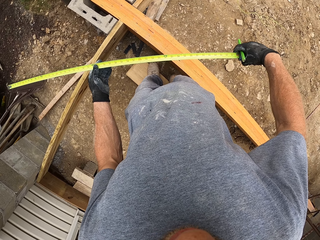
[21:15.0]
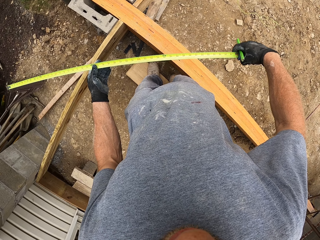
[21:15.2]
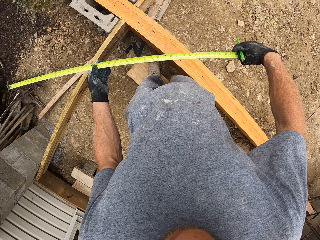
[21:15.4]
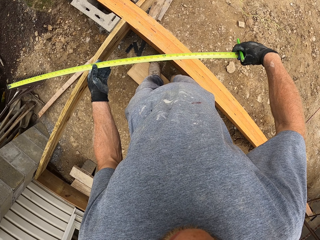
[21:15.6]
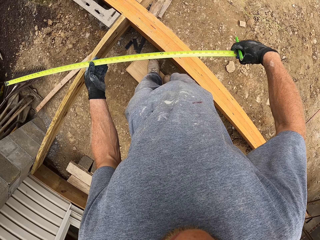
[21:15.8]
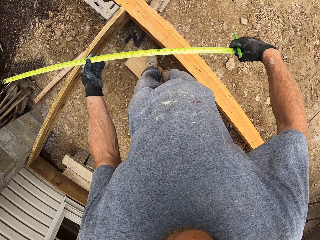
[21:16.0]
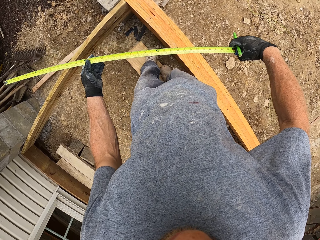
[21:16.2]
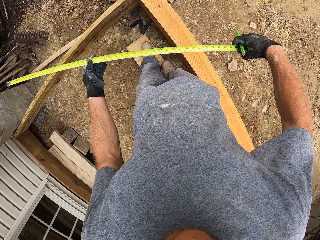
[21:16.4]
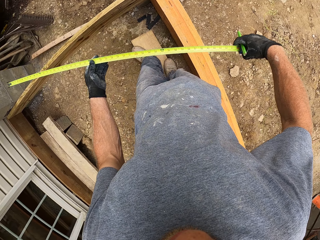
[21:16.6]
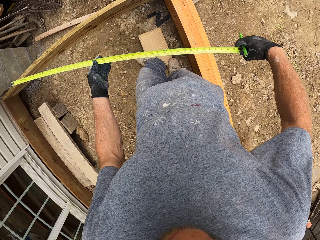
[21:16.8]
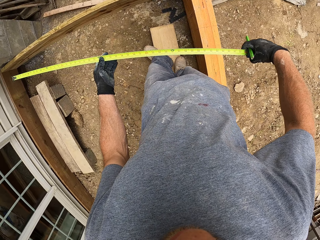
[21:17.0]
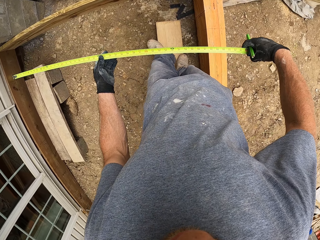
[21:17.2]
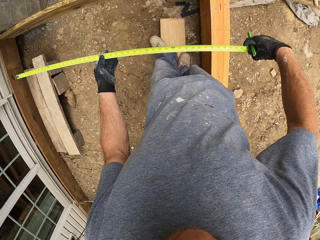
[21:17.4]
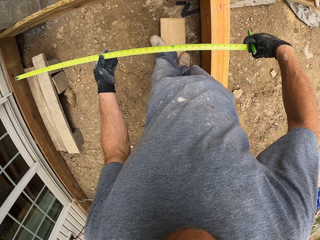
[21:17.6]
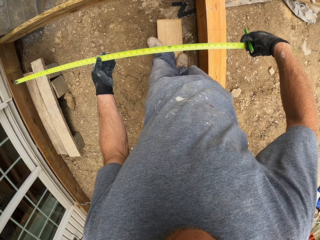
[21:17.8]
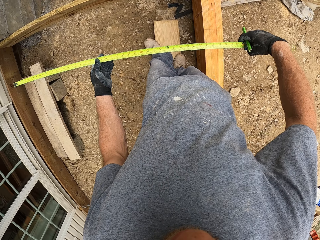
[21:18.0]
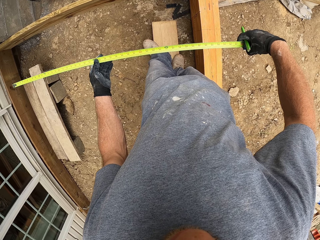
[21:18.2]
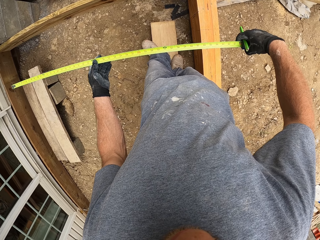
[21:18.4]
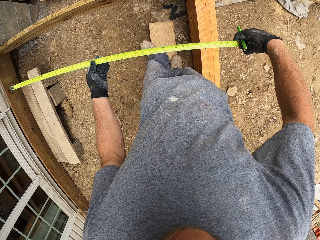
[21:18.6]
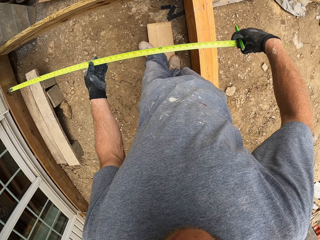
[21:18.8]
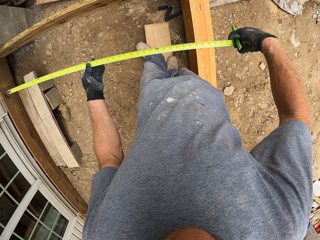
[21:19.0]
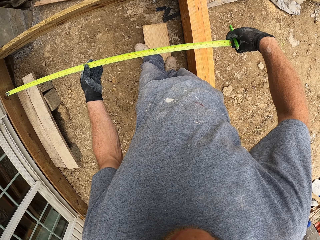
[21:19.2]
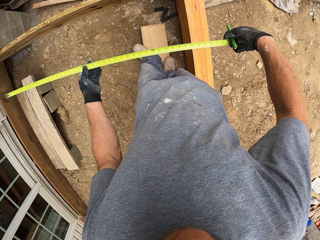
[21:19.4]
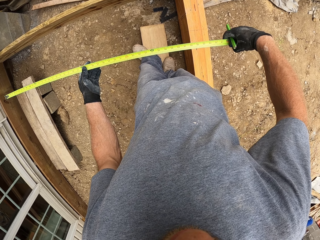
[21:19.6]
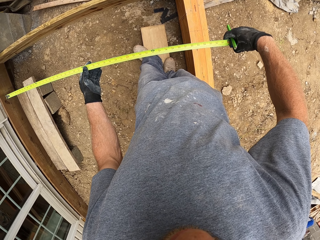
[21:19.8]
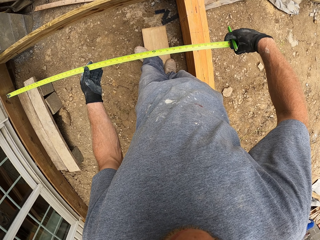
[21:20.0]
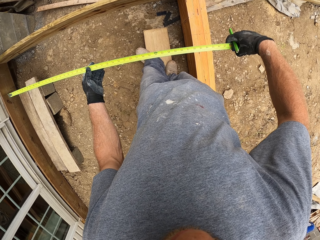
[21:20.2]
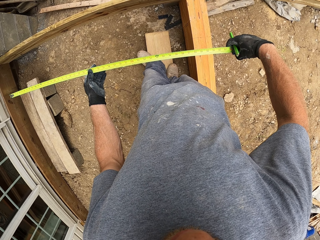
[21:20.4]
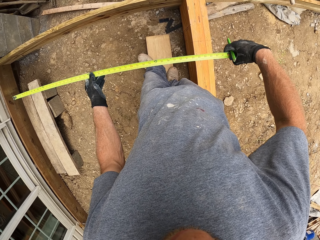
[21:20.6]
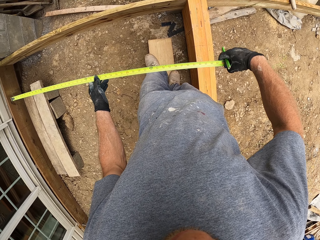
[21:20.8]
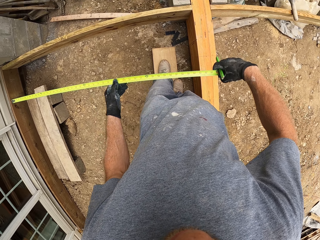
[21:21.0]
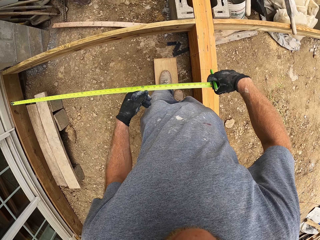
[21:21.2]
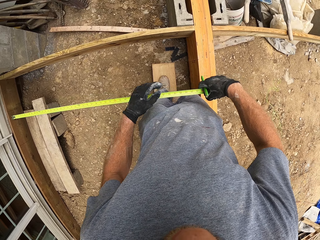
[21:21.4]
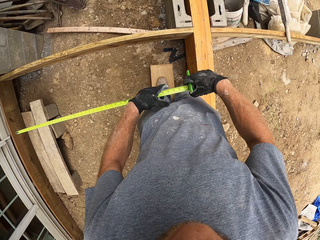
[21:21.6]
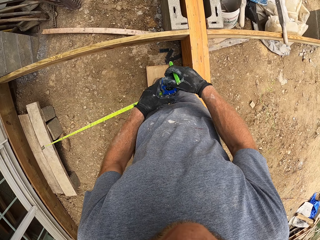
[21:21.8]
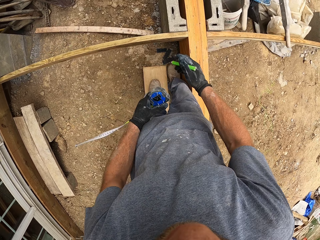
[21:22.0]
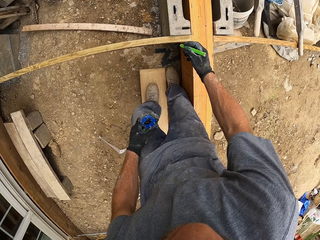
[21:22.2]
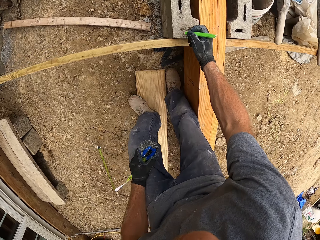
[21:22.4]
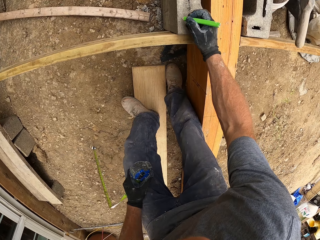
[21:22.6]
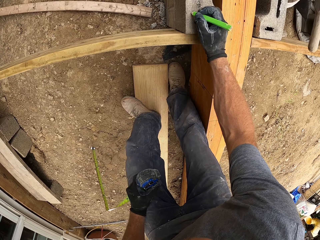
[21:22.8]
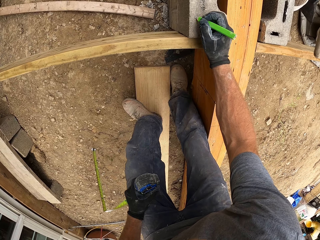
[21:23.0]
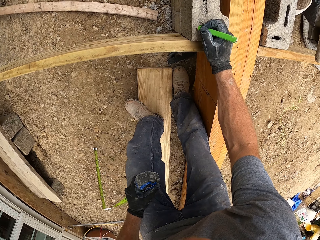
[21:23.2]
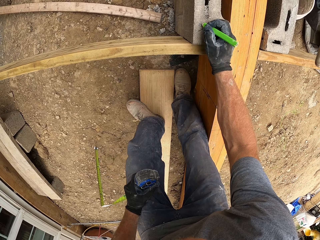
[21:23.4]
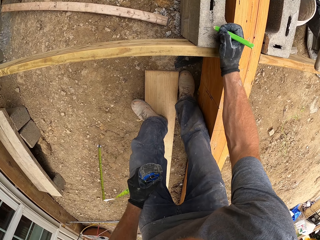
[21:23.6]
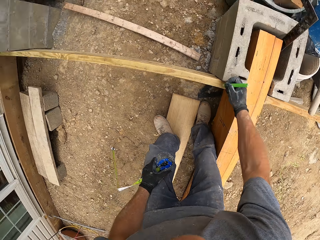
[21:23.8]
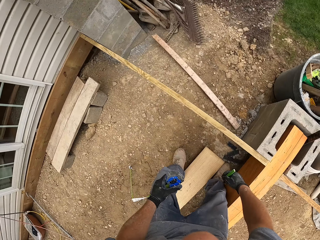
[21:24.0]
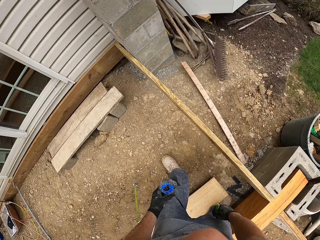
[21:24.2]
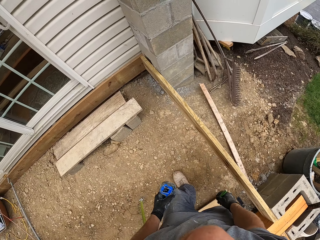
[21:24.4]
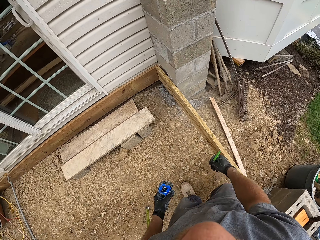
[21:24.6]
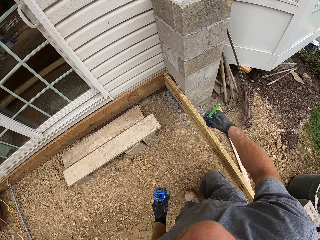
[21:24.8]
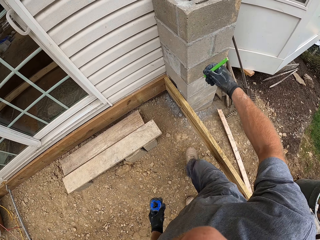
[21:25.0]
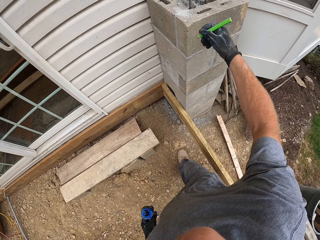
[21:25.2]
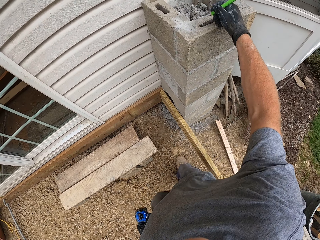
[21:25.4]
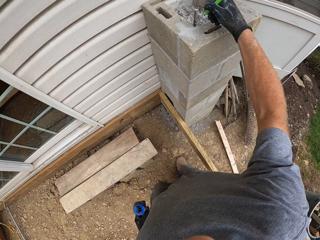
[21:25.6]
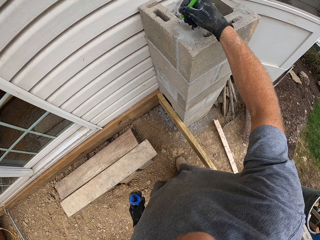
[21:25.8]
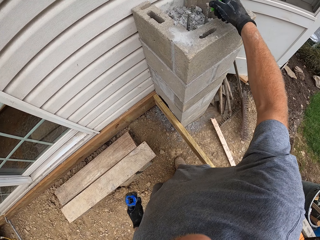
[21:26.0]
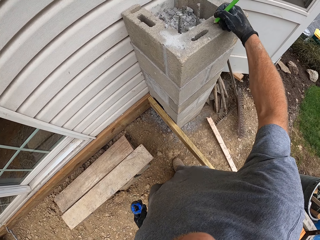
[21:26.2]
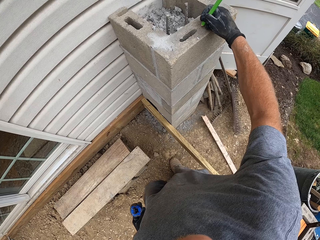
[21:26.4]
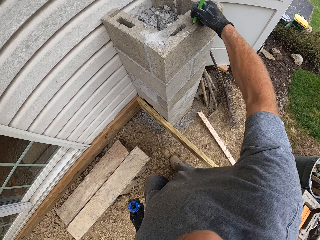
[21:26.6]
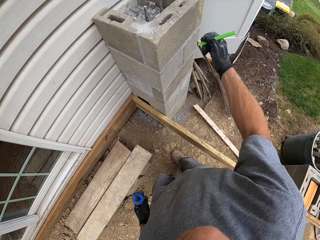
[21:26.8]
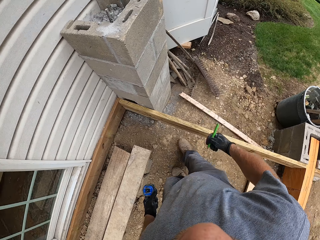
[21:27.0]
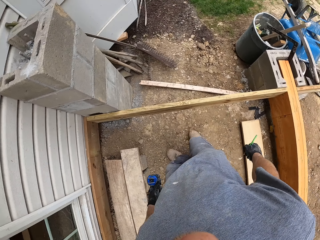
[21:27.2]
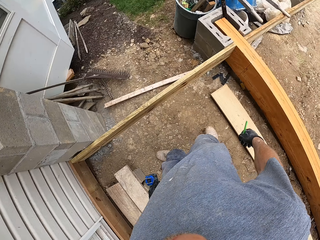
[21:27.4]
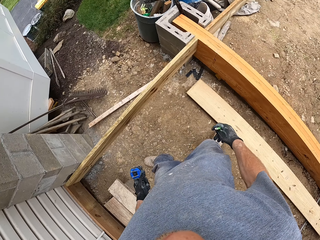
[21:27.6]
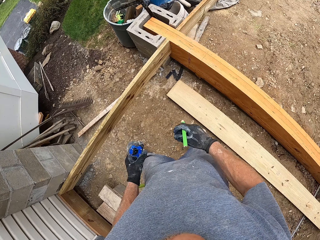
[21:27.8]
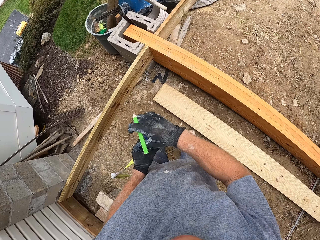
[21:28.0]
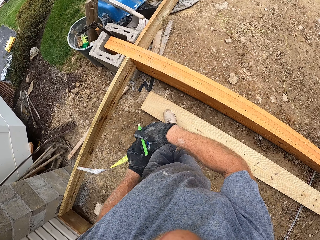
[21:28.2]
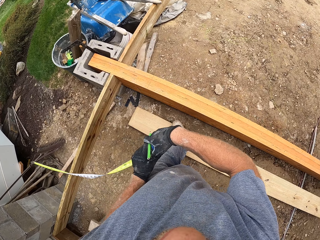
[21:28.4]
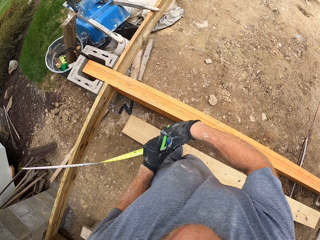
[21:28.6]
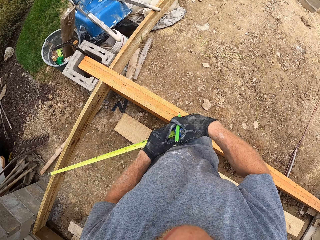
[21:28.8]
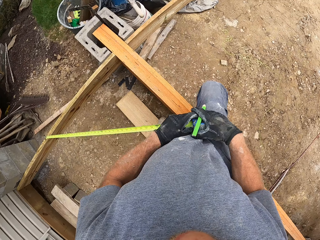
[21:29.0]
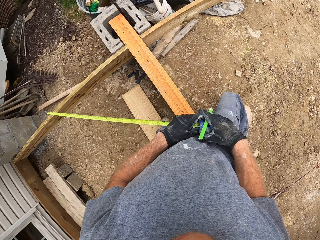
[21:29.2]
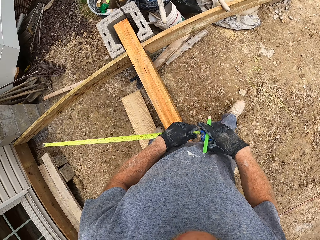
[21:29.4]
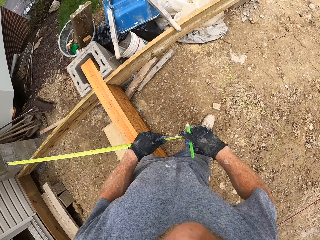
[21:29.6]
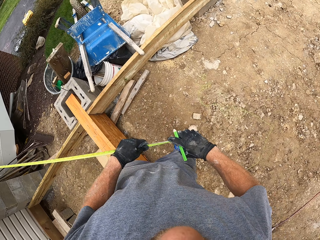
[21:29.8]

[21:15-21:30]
The camera wearer writes on a block with the marker. They walk around the construction site. They write on the block with the marker. They walk around the construction site.

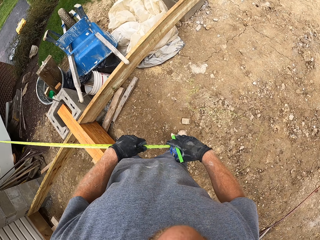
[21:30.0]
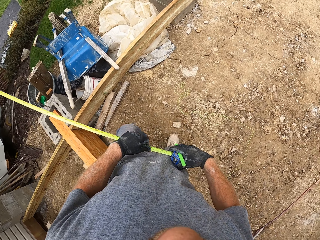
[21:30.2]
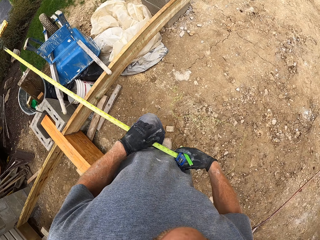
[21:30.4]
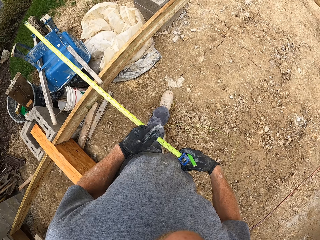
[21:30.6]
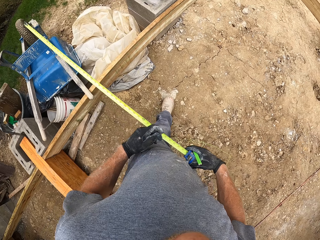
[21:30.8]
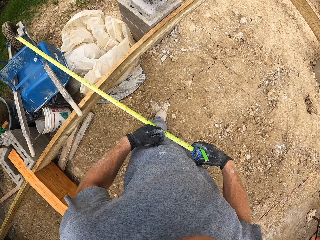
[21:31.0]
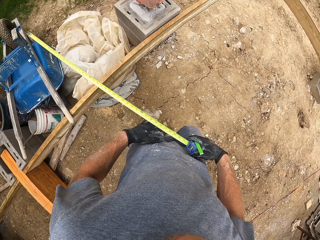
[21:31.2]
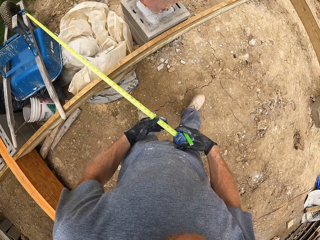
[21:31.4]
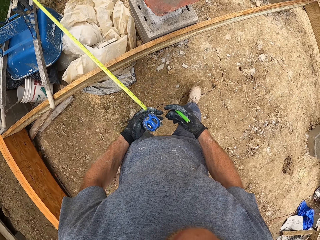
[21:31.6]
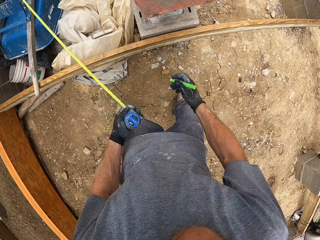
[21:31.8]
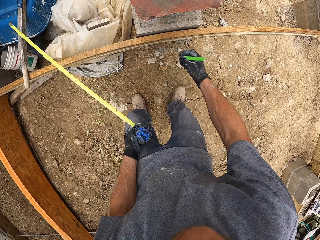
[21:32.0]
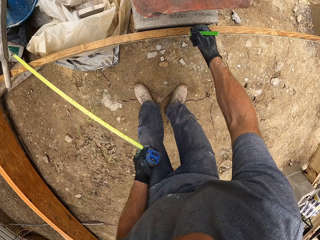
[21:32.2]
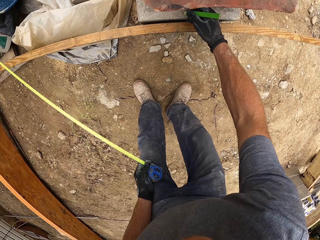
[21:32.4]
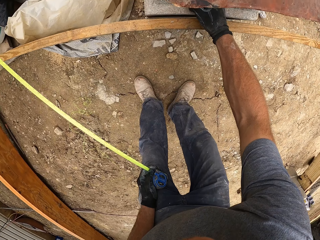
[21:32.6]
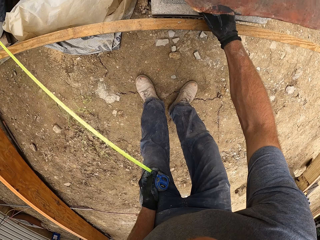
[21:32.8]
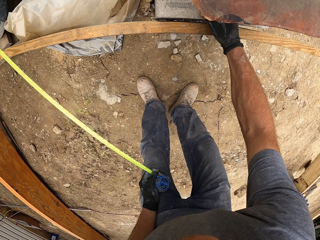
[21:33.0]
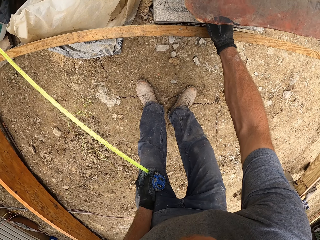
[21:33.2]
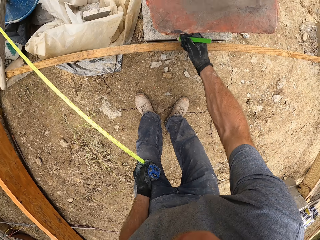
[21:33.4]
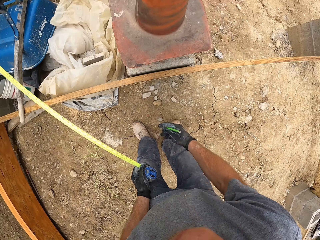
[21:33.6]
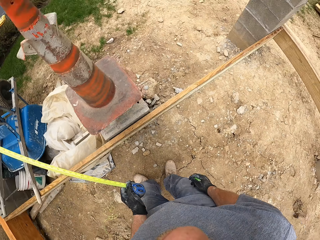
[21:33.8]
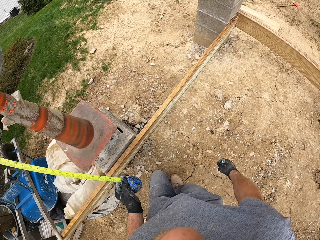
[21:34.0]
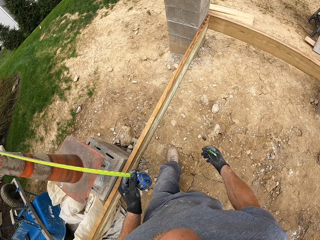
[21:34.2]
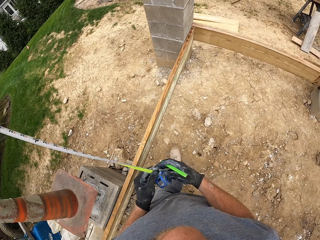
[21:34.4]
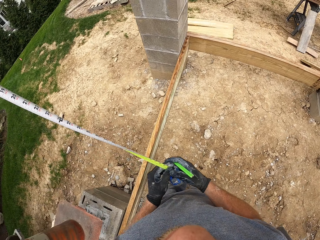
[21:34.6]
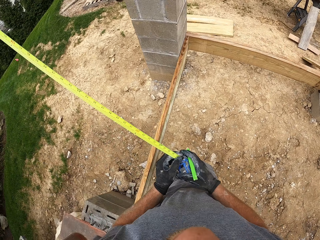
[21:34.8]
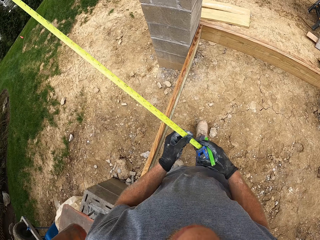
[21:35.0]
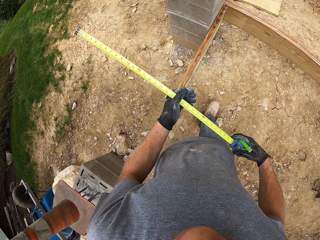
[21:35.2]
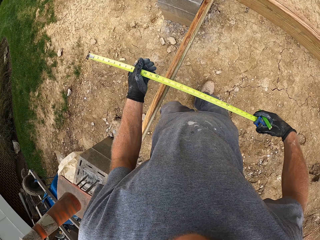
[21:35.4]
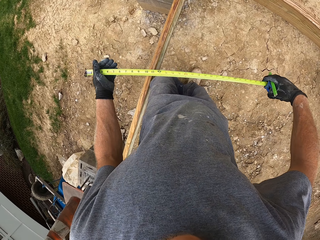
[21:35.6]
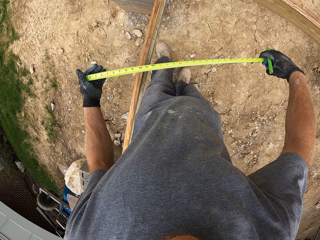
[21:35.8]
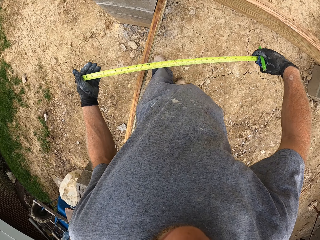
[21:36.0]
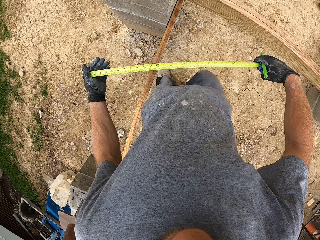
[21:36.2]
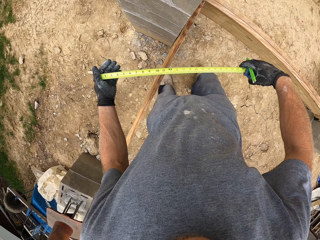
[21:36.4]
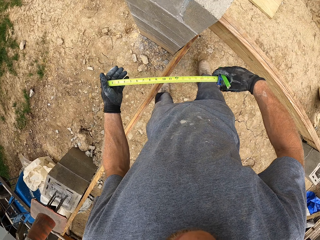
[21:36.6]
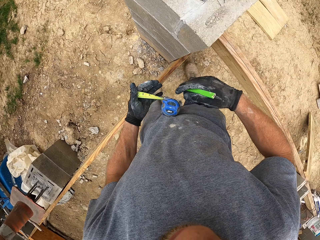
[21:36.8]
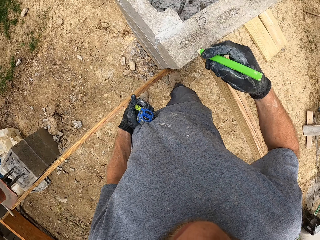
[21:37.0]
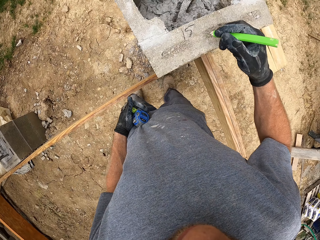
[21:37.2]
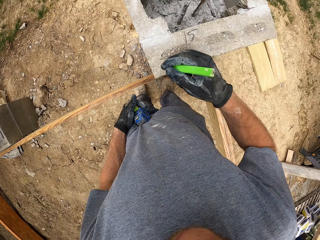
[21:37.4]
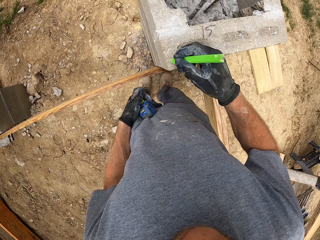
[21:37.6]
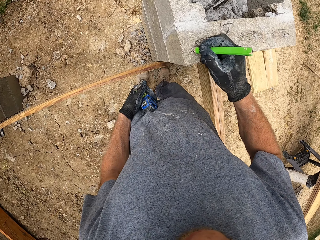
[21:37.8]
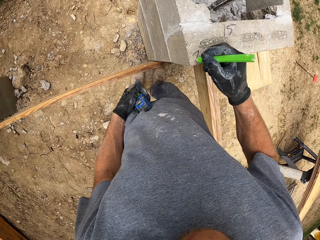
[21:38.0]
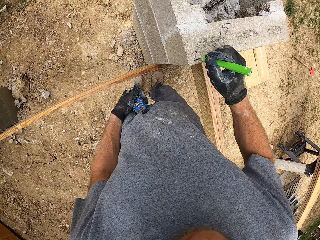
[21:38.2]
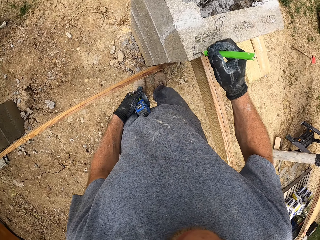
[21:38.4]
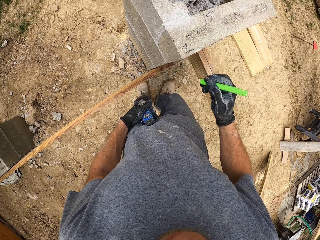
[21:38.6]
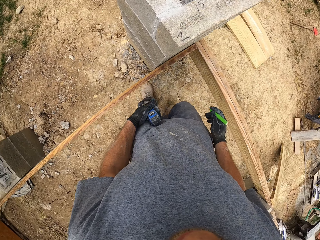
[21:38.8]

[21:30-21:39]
The camera wearer writes on a block with the marker. They walk around the construction site. They return the tape in the case. They write on the block with the marker.
